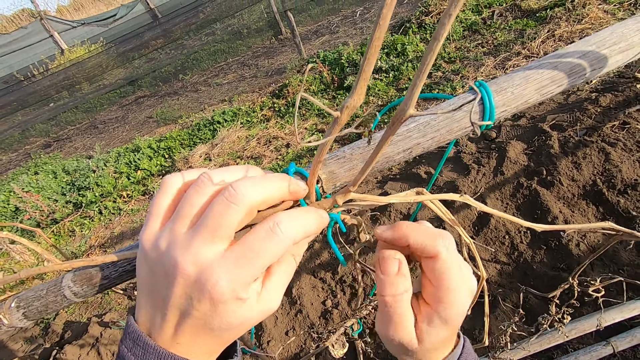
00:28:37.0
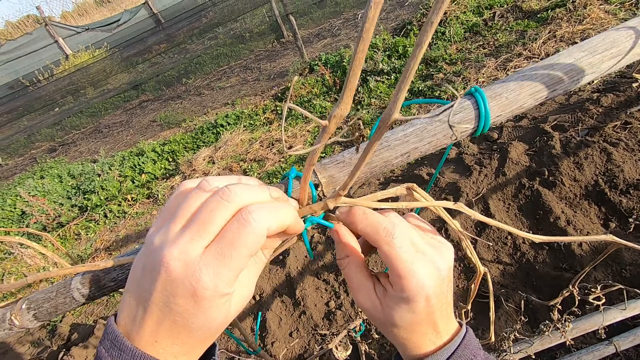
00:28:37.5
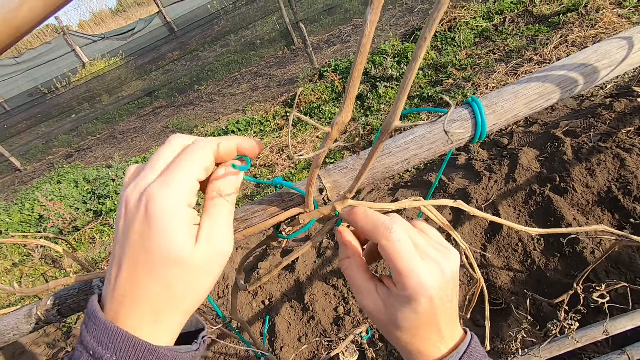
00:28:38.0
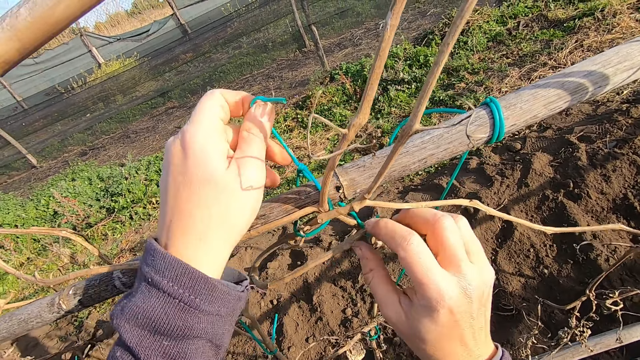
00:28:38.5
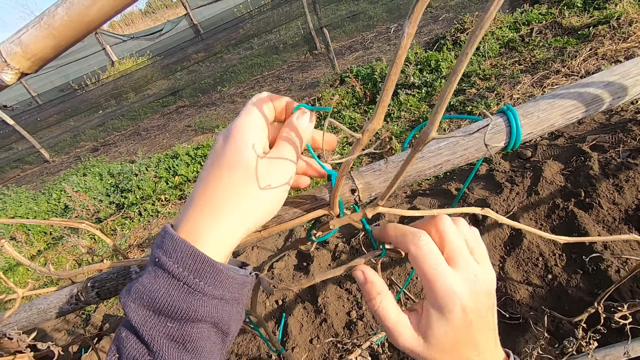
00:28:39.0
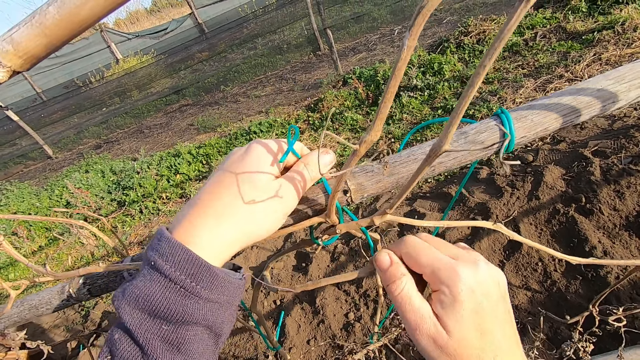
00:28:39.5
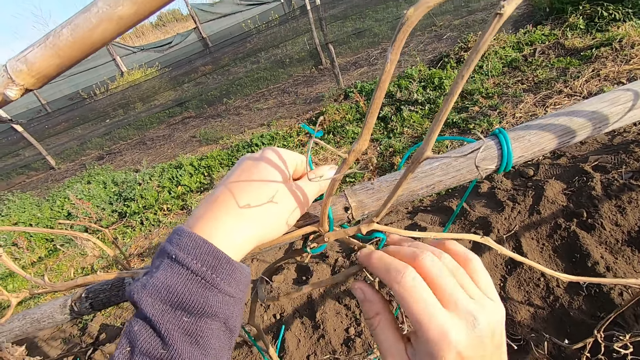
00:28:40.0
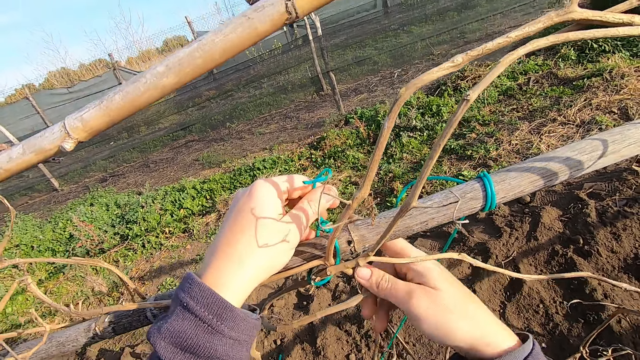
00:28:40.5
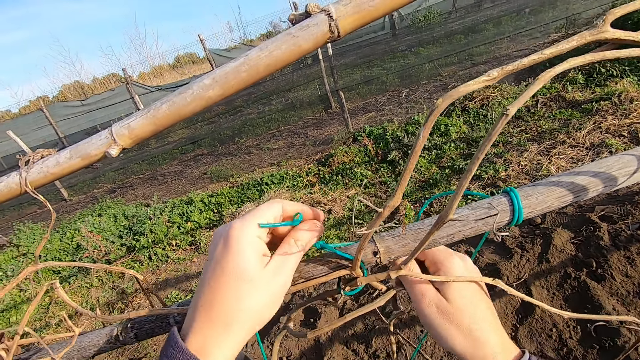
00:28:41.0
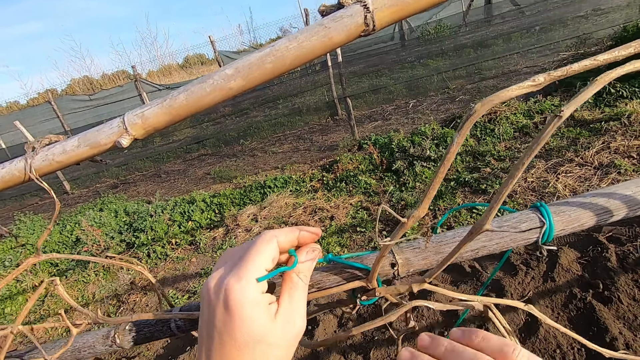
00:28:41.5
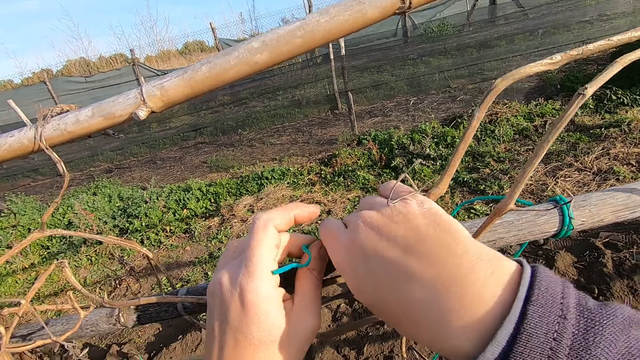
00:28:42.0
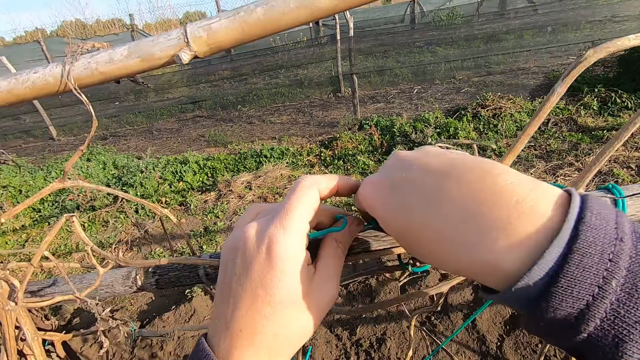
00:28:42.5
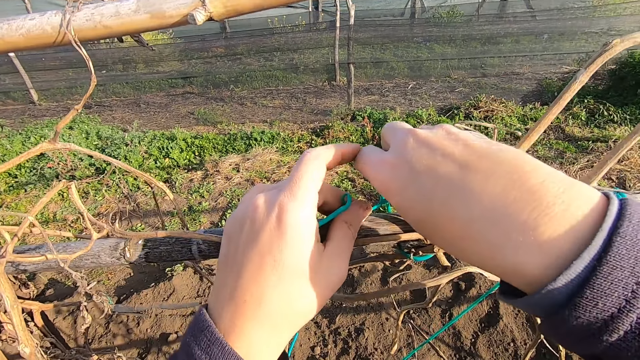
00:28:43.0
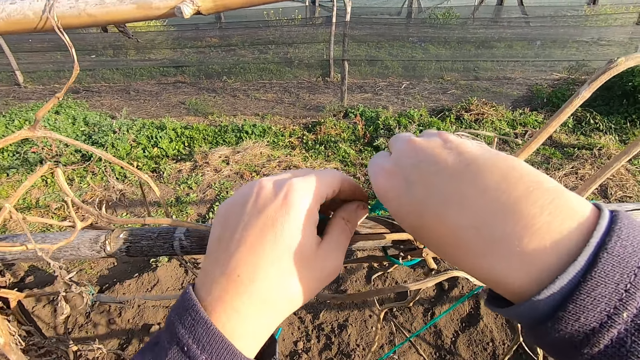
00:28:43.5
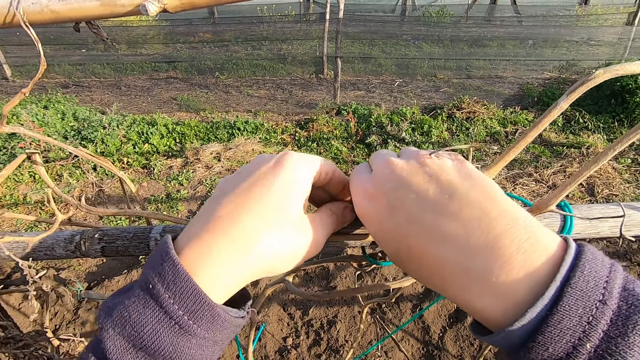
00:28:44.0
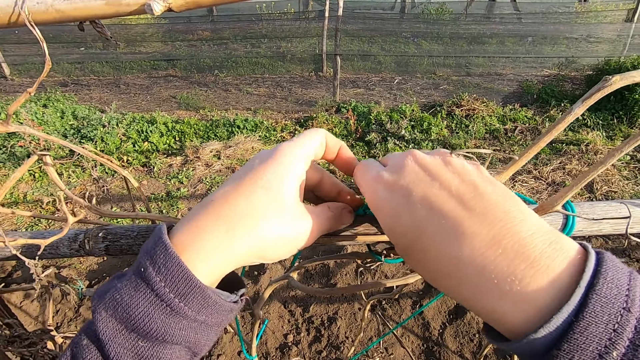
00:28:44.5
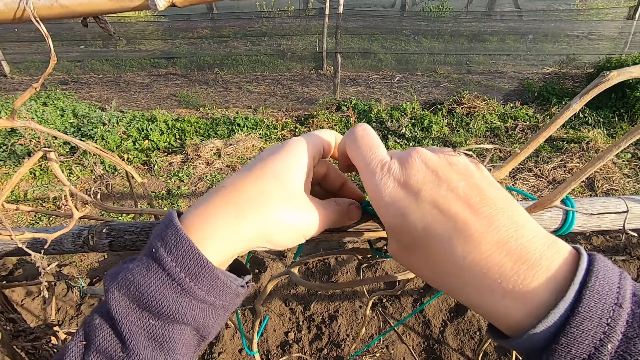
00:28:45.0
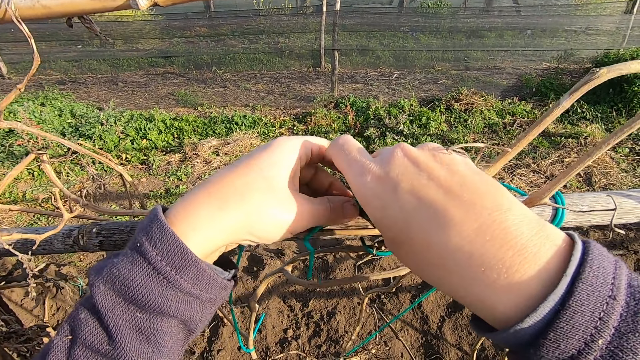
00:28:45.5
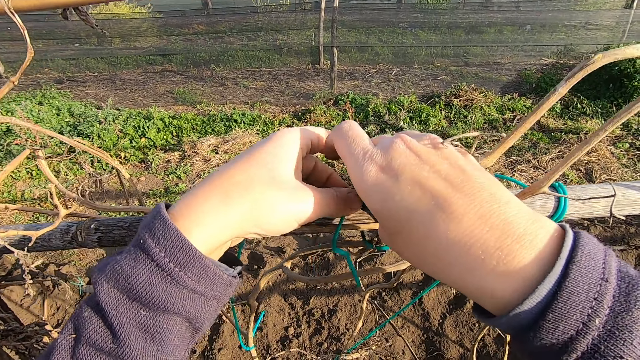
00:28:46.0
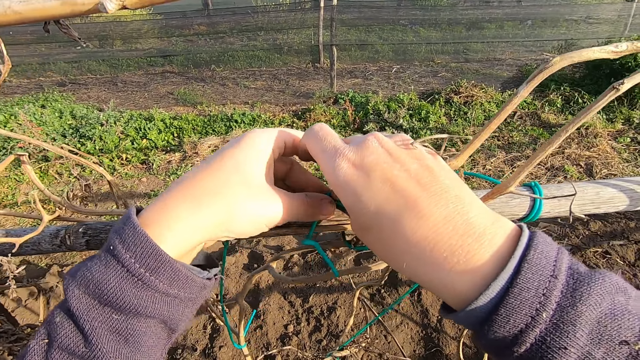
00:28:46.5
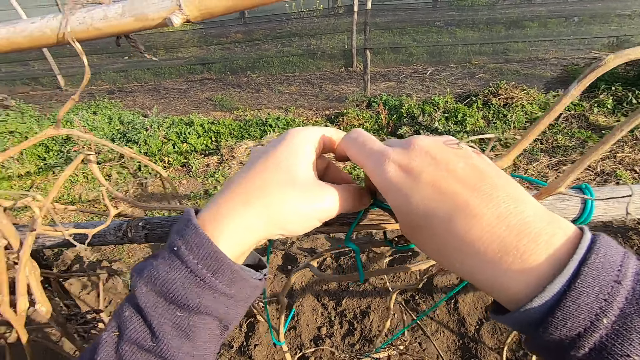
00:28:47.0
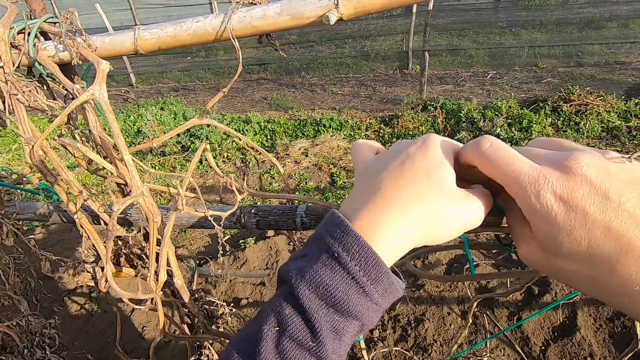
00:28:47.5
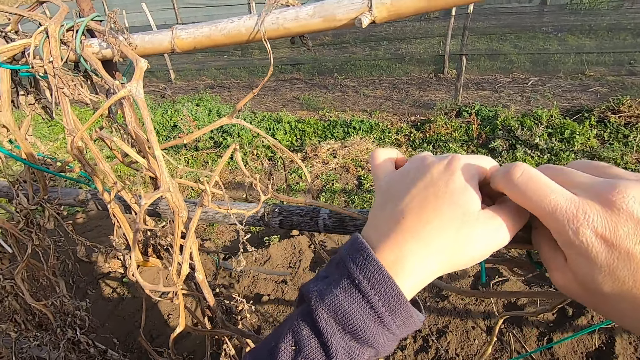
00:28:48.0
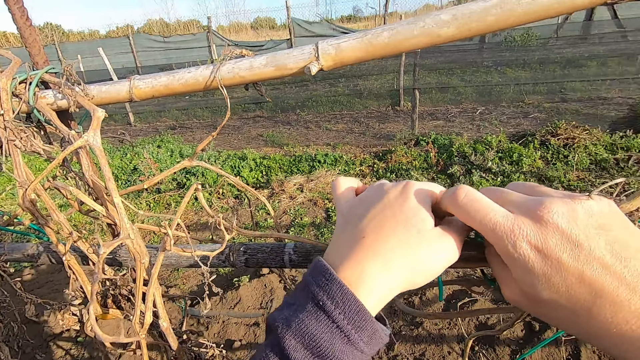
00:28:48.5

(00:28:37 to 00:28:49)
The camera wearer moves a dry tomato stem.

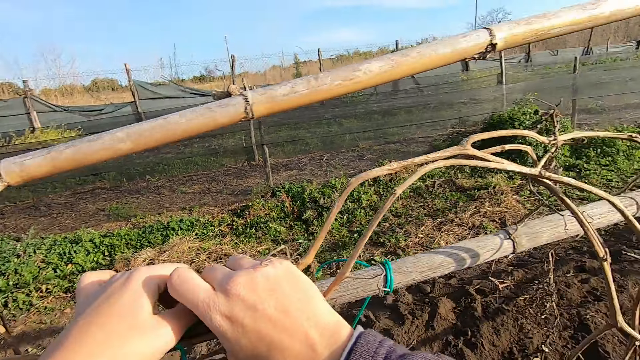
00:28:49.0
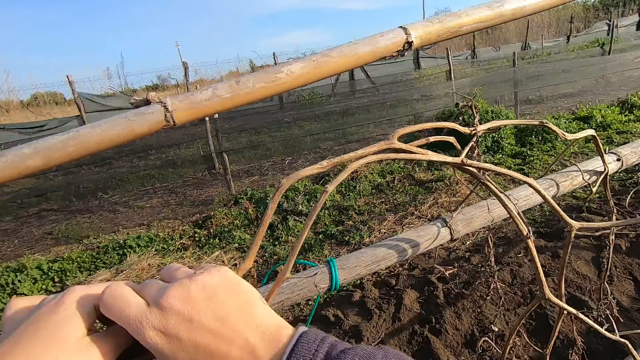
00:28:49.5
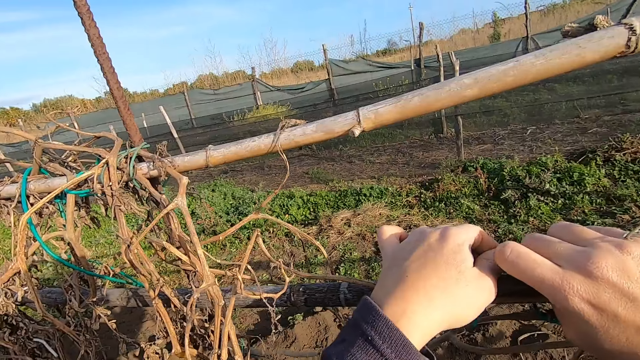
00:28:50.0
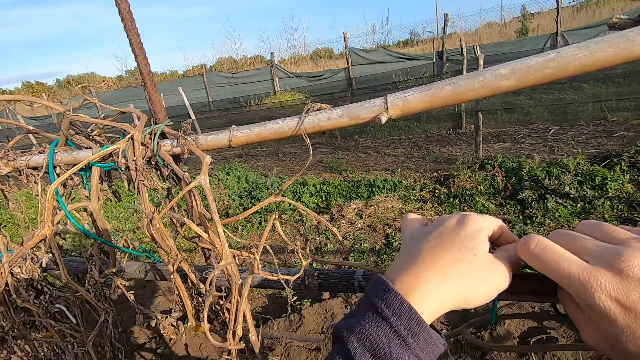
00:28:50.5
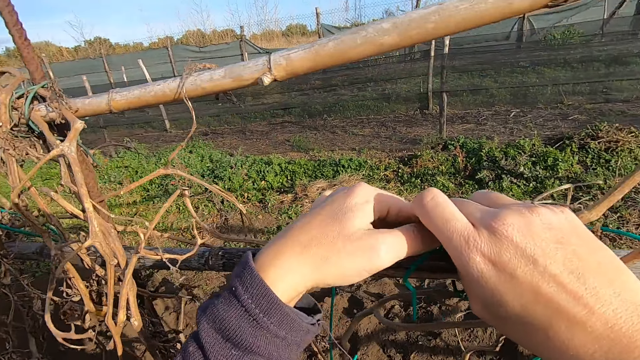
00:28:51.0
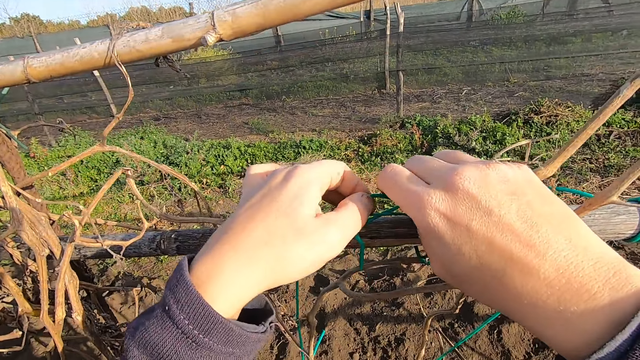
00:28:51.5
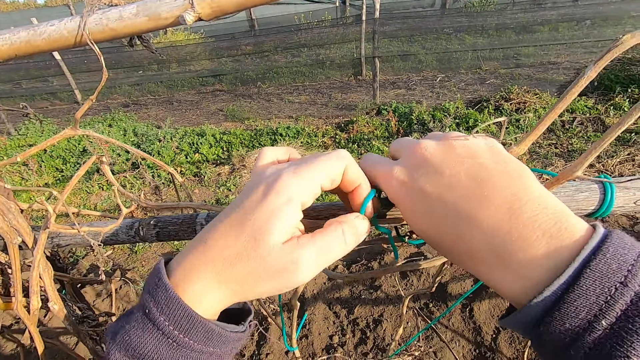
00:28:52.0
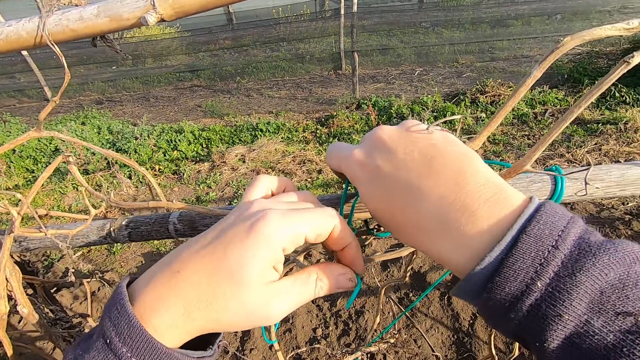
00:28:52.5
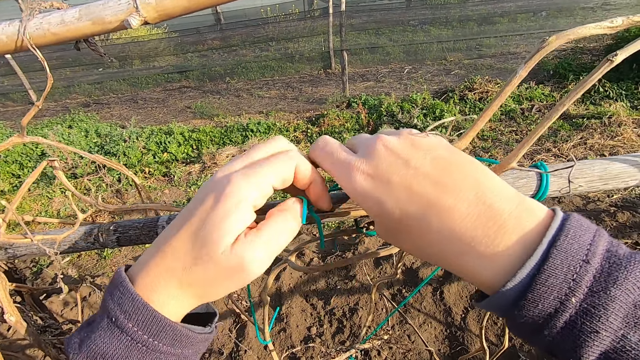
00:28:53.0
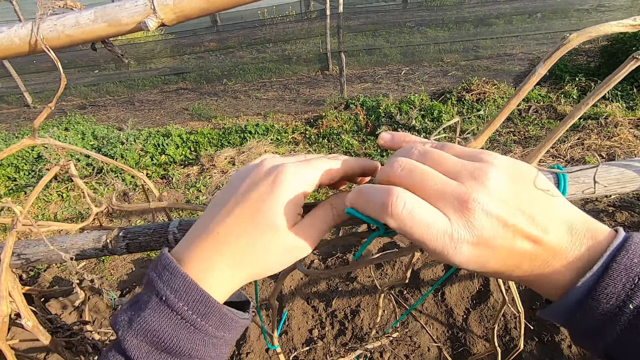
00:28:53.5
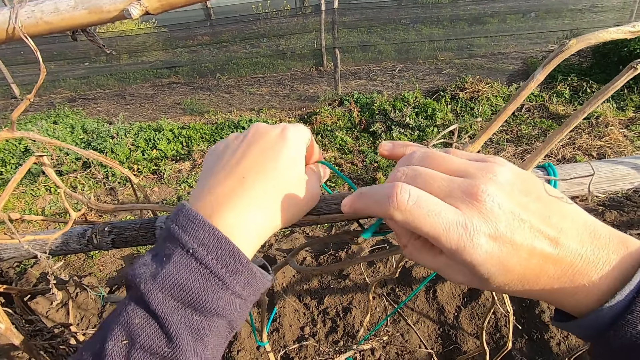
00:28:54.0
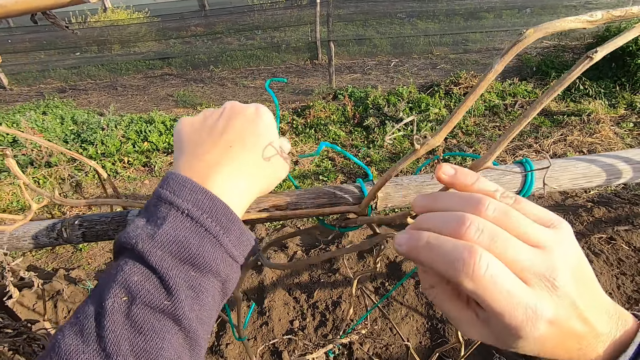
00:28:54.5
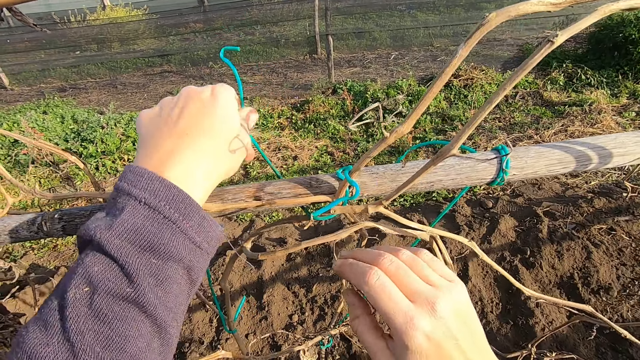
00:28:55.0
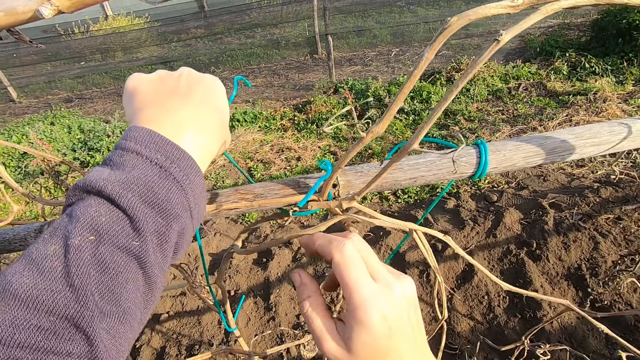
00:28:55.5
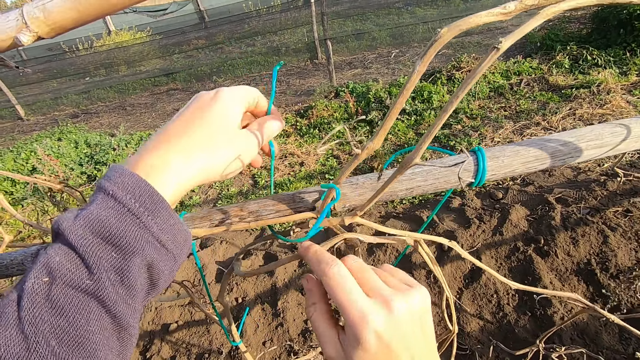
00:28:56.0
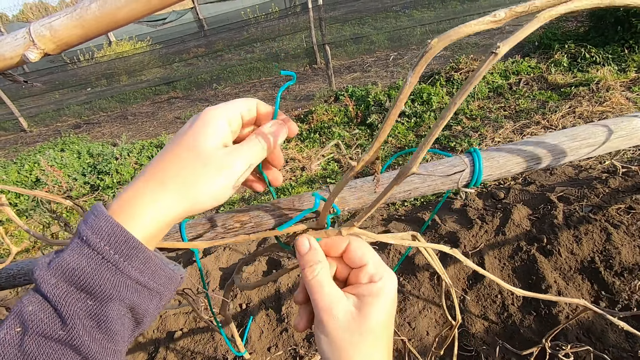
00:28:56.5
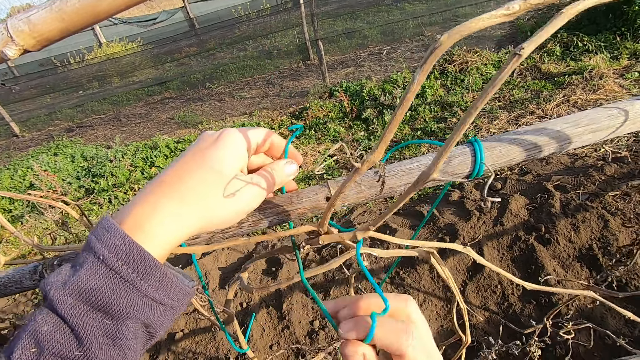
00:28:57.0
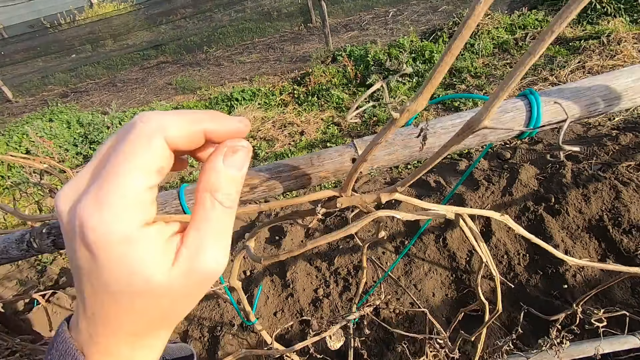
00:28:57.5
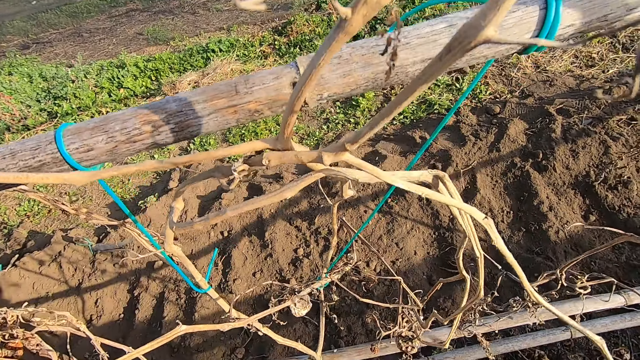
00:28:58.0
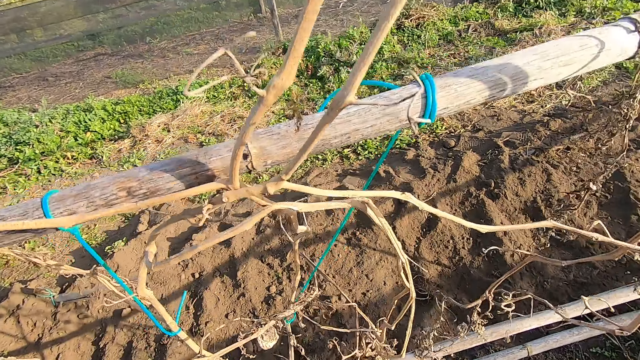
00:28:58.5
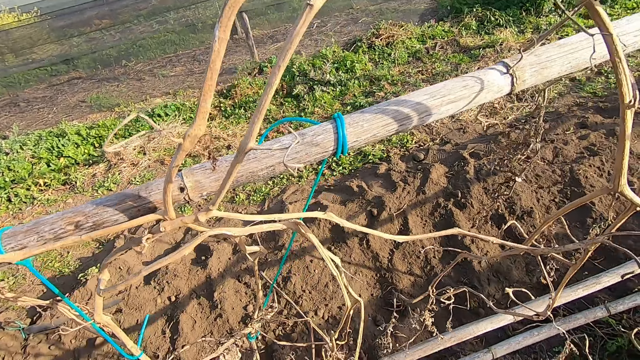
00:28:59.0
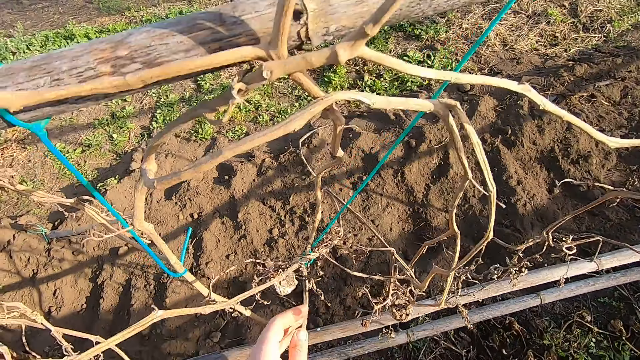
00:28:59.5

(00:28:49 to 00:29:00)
The camera wearer removes a rope from a dry tomato stem.
